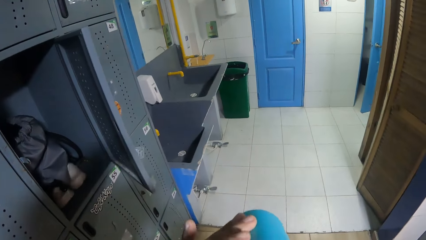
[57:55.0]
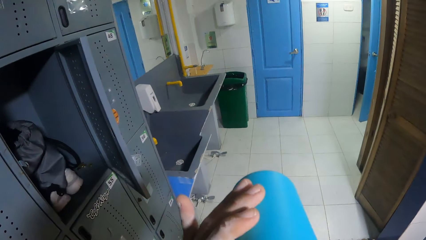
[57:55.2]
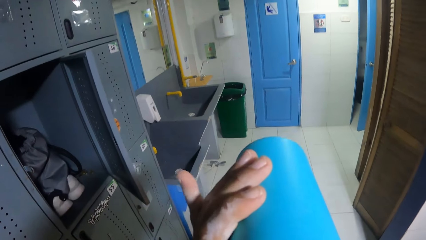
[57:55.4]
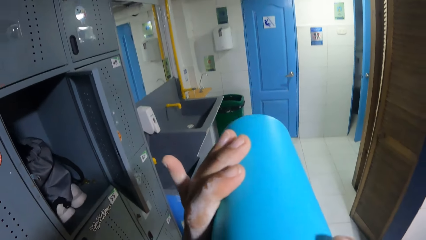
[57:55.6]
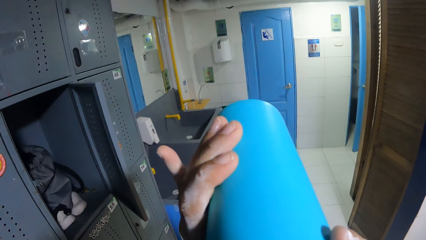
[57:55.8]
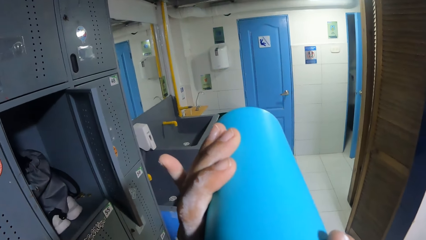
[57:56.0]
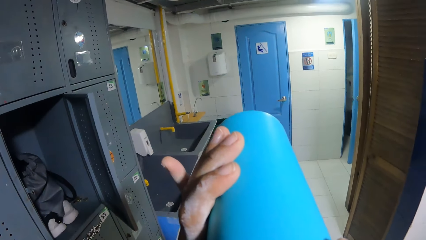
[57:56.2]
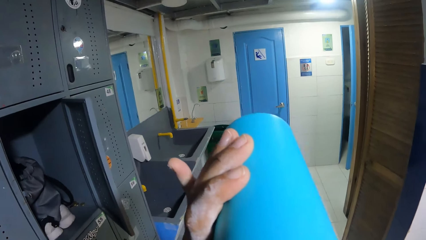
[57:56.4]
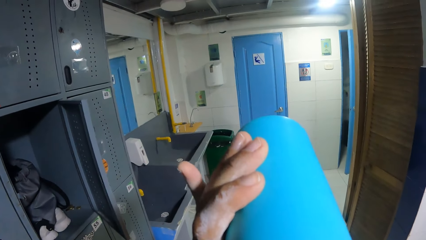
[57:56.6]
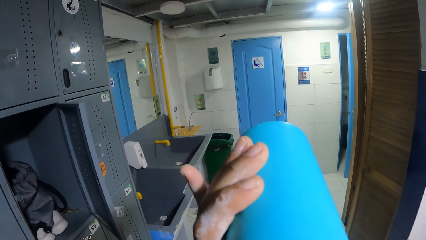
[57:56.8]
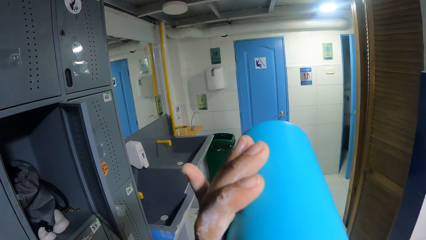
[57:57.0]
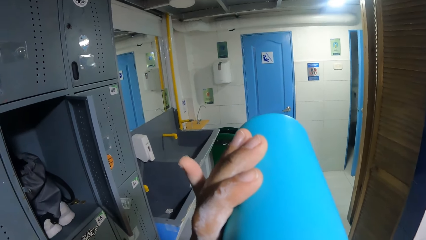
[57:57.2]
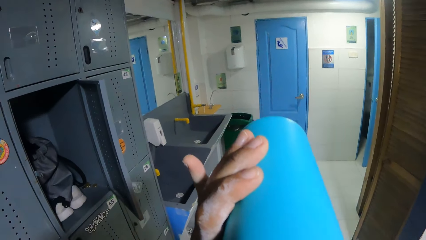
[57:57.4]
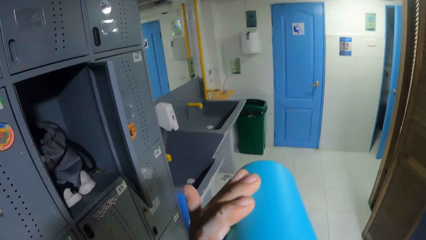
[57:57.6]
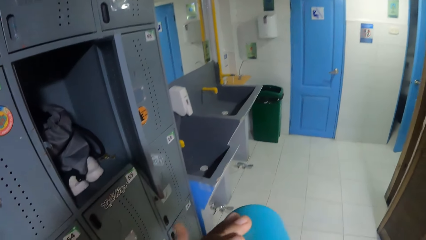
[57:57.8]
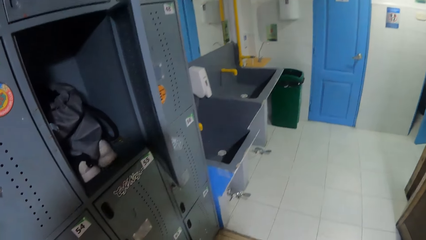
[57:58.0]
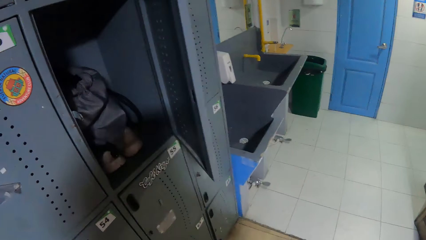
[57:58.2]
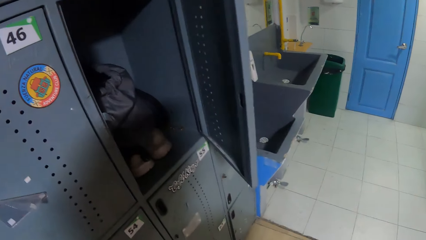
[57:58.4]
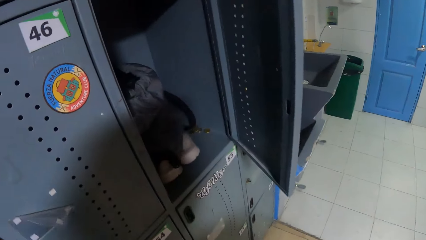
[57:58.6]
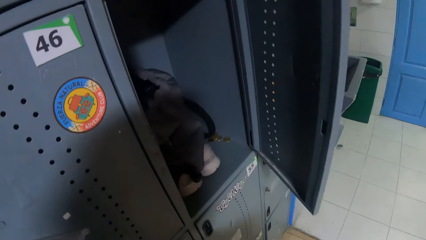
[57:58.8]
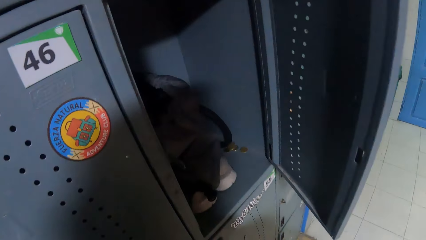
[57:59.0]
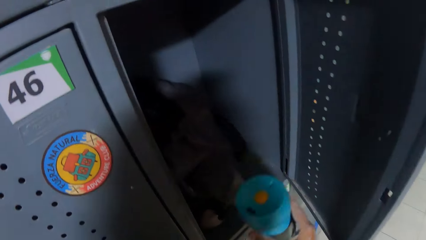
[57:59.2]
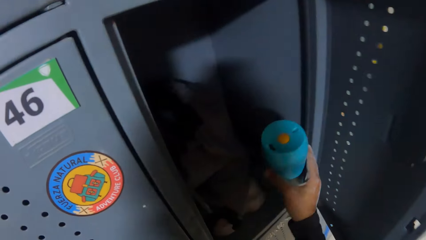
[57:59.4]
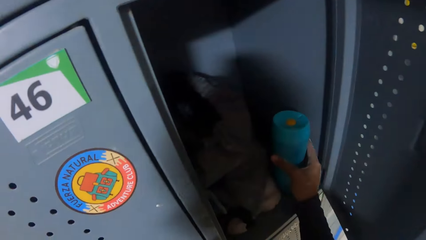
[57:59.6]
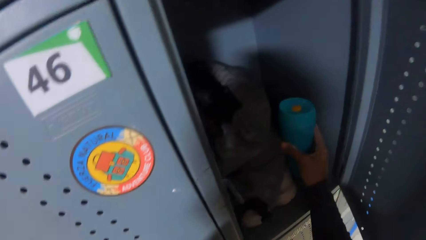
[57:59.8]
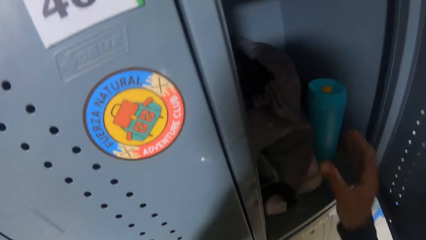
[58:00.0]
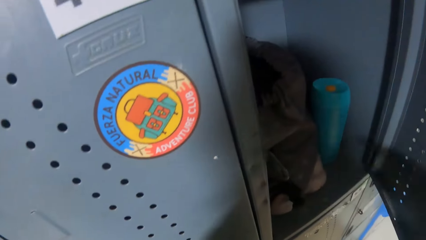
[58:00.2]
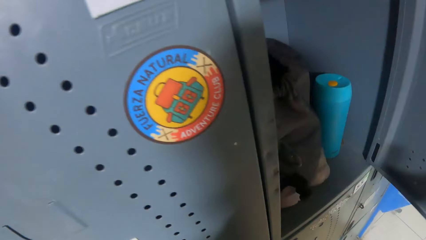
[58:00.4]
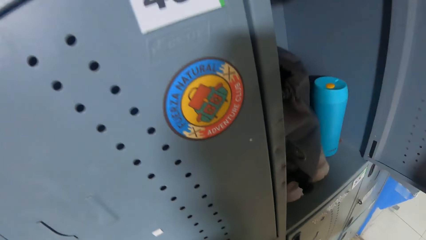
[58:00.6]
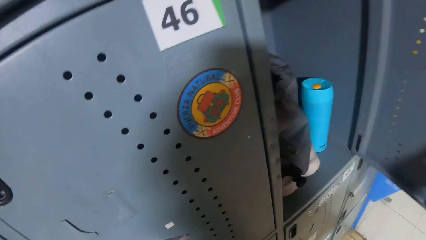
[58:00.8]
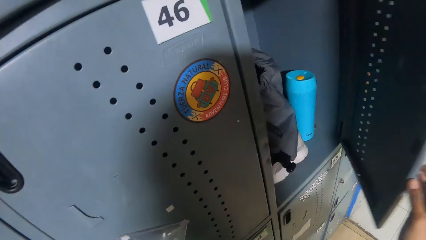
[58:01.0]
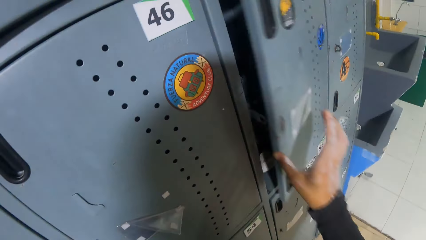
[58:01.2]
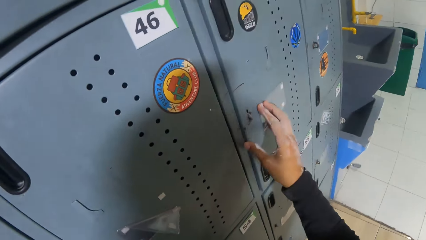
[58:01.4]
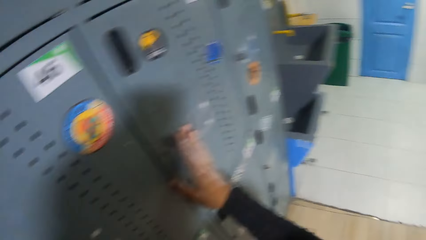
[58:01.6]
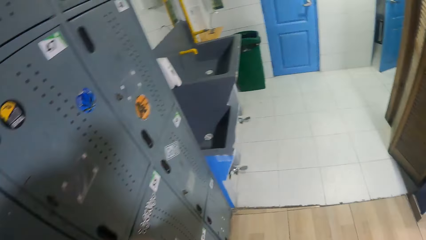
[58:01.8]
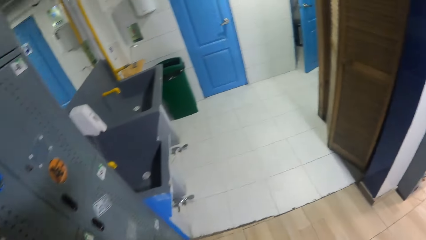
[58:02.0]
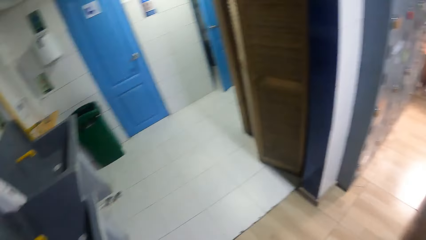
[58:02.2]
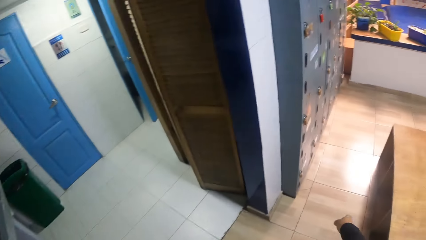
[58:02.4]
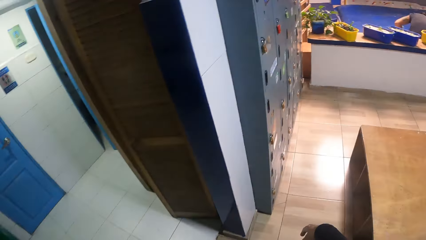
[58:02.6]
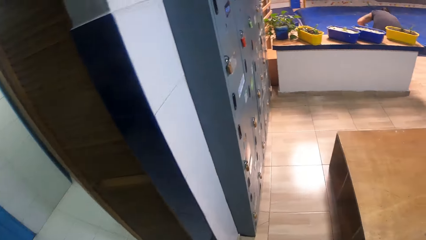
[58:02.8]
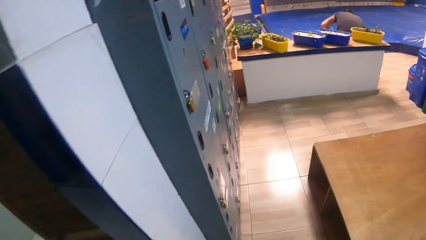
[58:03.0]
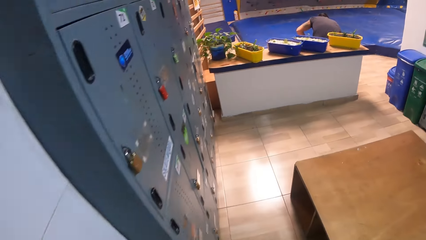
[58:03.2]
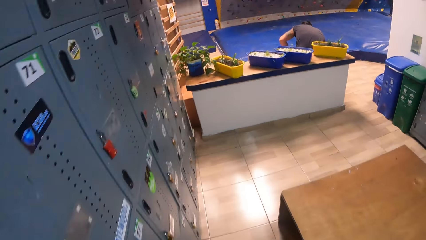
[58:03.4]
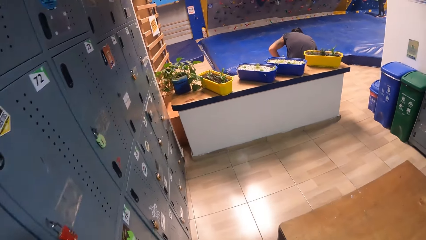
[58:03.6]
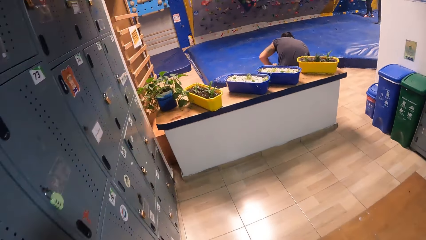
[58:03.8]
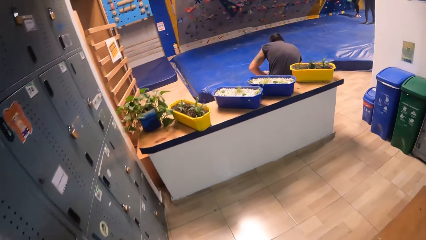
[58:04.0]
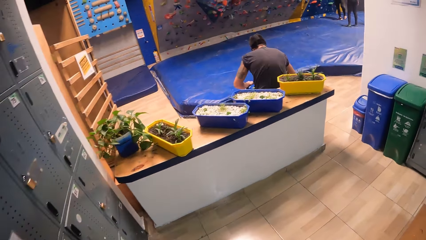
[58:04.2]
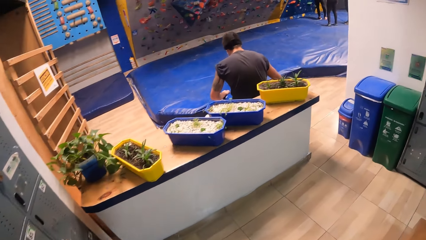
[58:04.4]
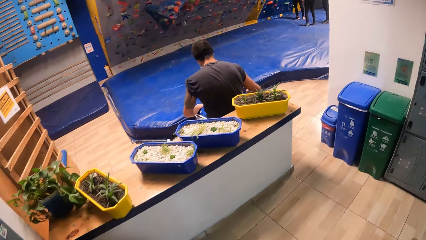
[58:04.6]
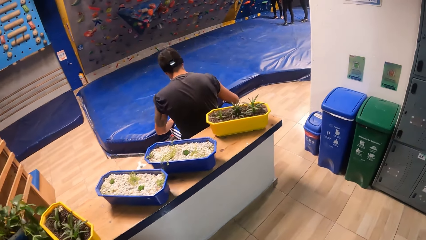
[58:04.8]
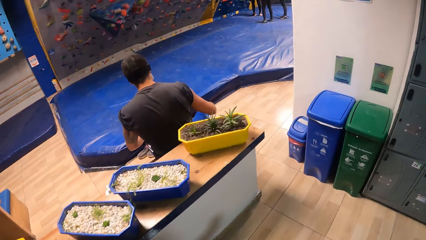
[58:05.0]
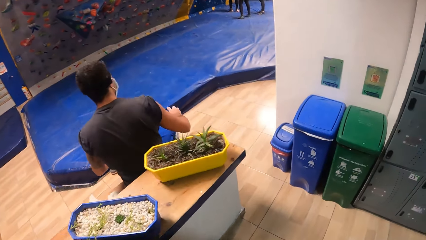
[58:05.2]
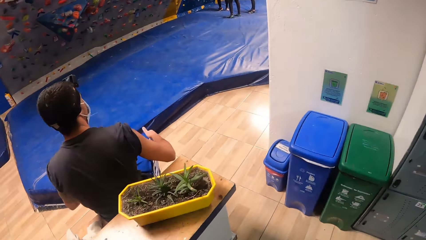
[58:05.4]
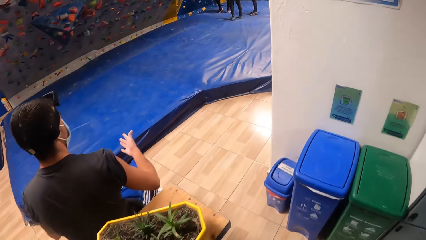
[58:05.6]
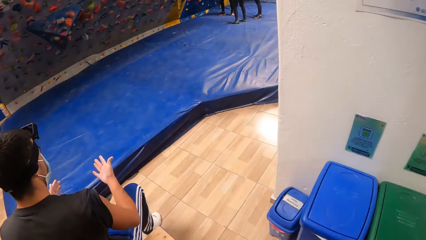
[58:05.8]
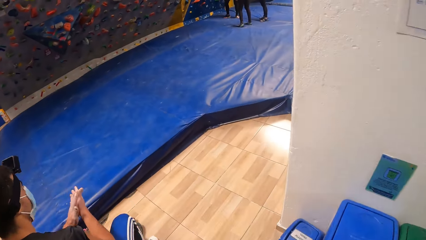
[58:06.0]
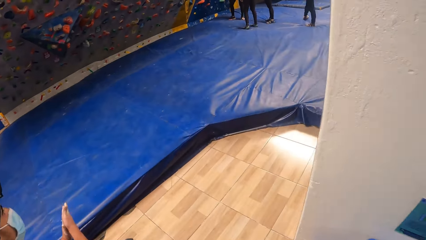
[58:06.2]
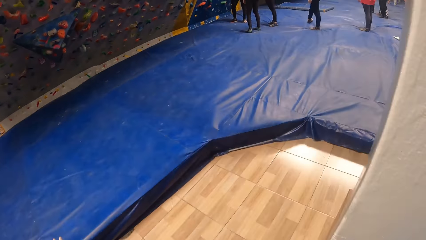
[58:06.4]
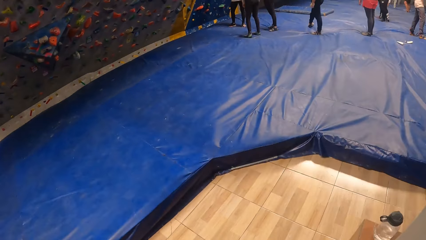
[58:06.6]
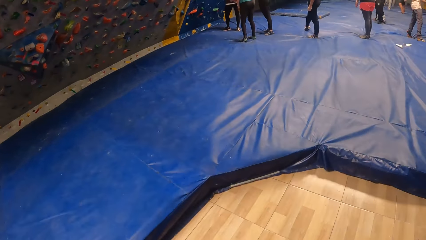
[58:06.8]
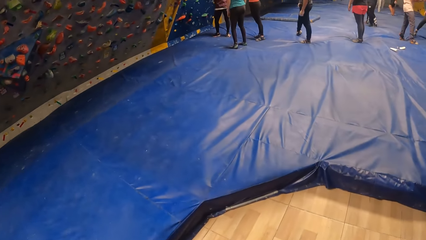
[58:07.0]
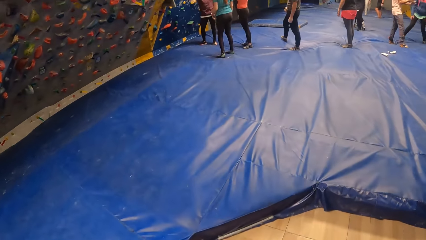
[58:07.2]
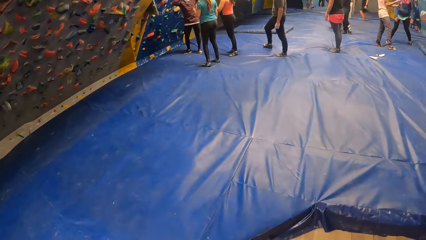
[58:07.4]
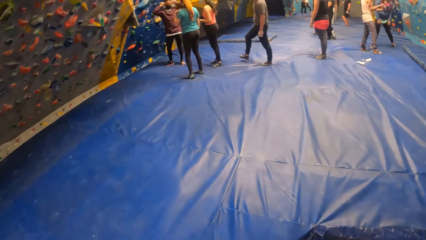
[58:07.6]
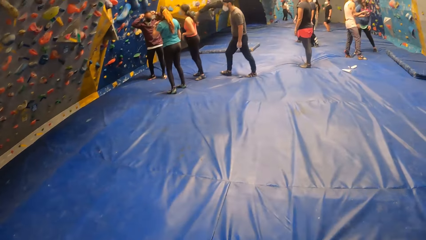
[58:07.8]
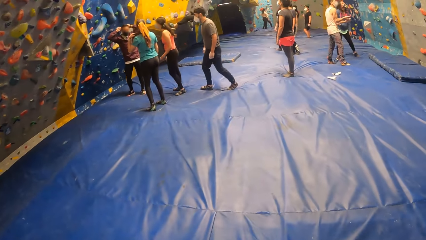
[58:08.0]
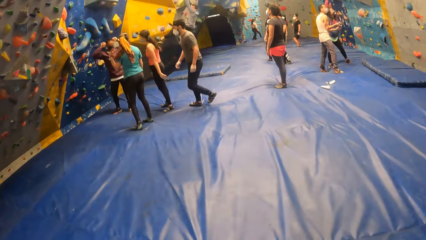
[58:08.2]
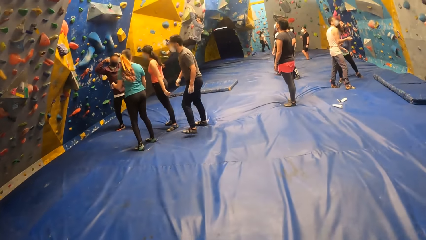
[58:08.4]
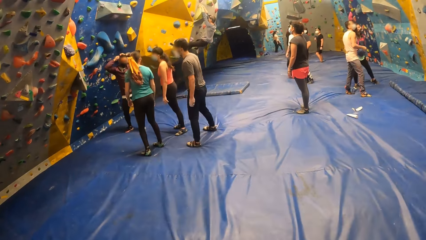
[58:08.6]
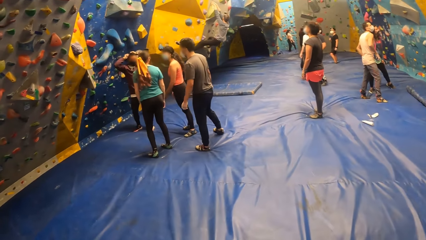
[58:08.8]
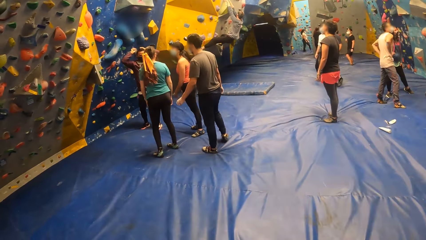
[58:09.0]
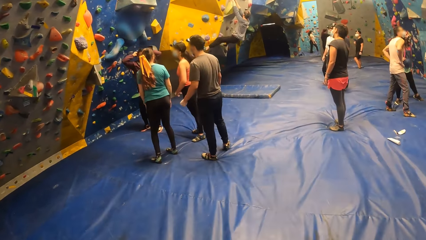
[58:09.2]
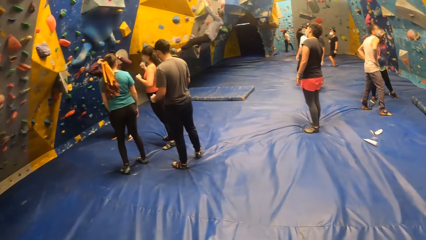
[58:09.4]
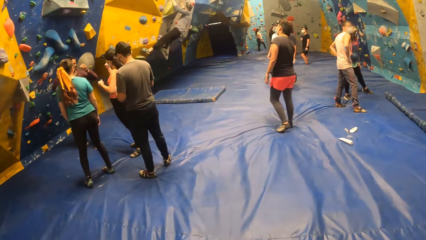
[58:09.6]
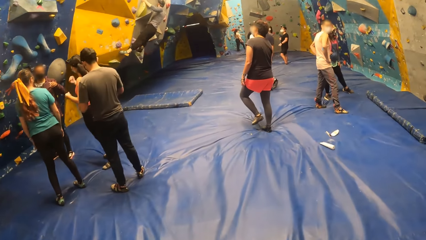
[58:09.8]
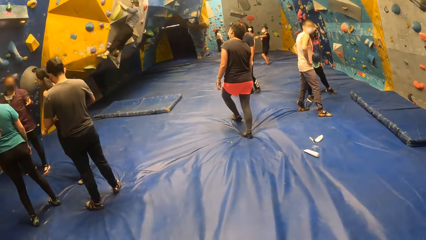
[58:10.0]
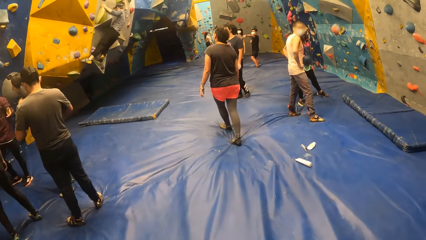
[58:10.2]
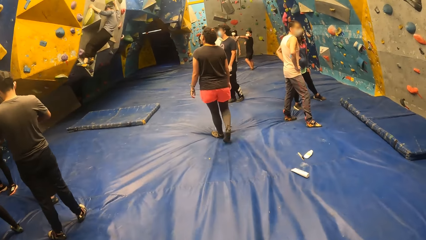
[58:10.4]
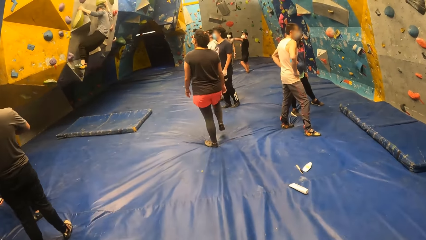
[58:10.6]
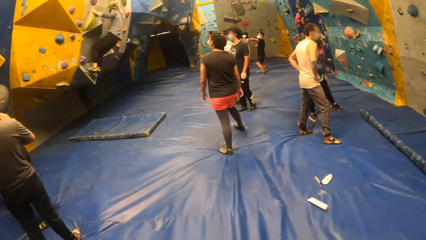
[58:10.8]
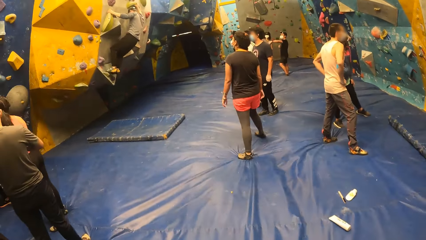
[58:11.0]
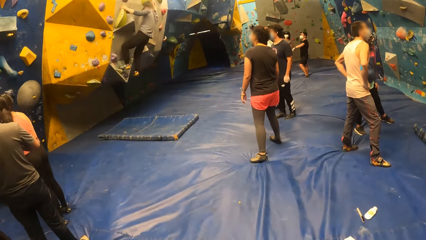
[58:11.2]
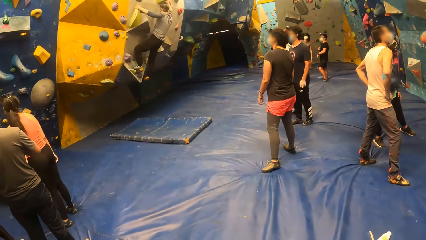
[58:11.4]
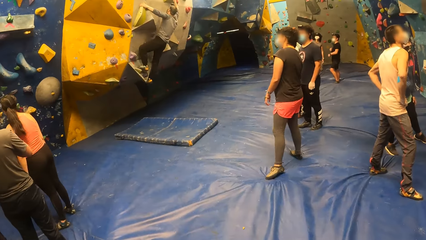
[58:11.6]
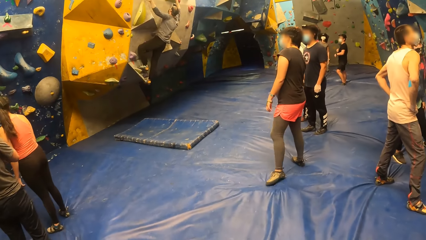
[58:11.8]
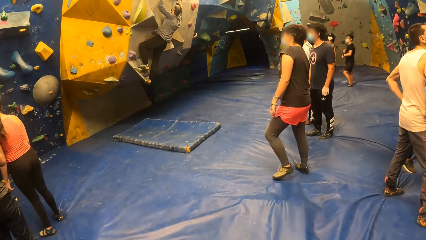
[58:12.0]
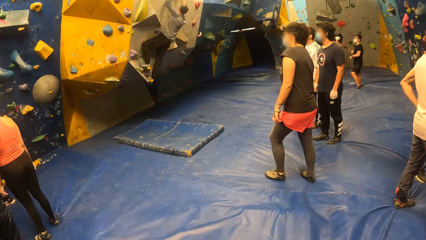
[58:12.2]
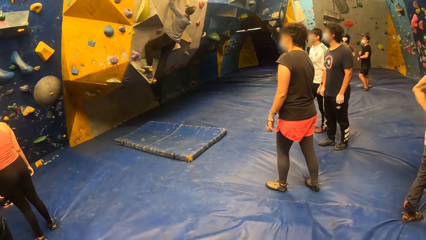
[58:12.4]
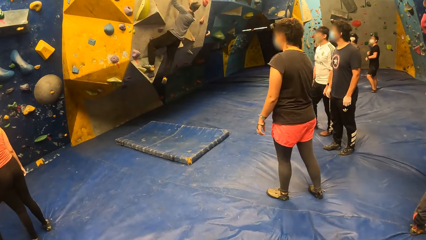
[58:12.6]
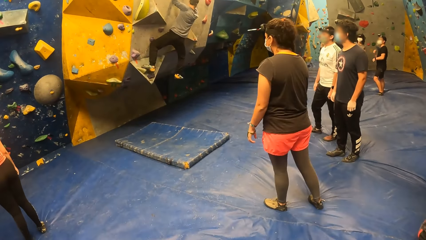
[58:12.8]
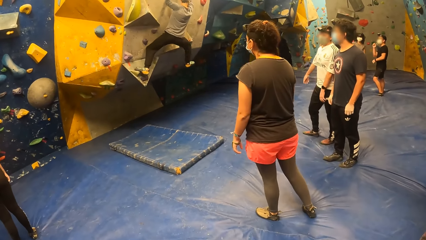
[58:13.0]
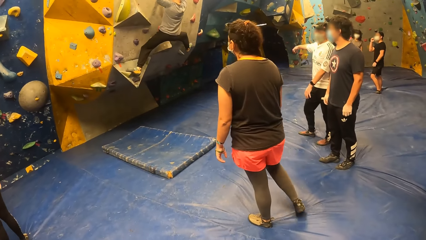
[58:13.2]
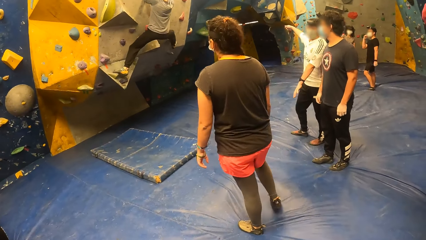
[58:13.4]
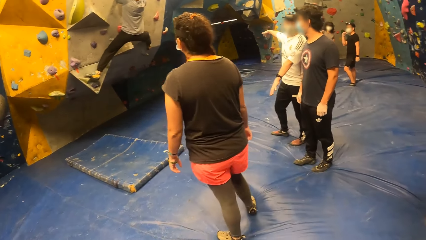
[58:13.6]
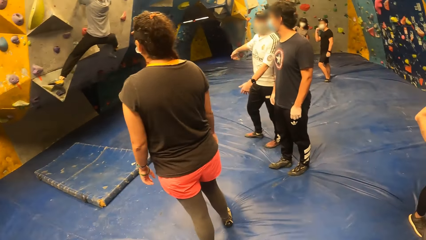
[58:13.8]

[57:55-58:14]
The camera wearer drinks from the water bottle with his left hand. He turns to the side. He puts the water bottle in the locker with his right hand. He closes the locker with his right hand. He turns to the side. He walks around. He walks out of the locker room. He walks towards the bouldering wall and the group of people. A man climbs the bouldering wall.
